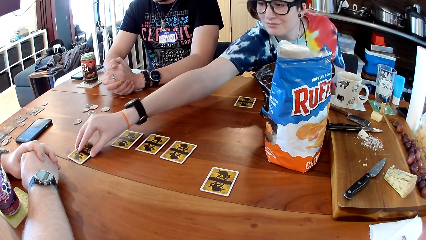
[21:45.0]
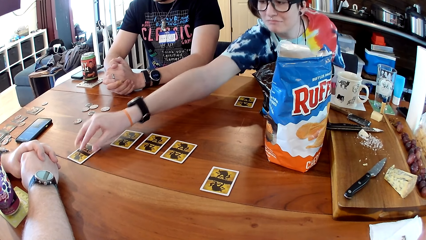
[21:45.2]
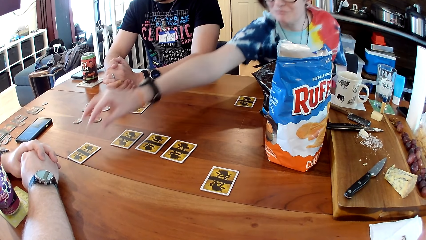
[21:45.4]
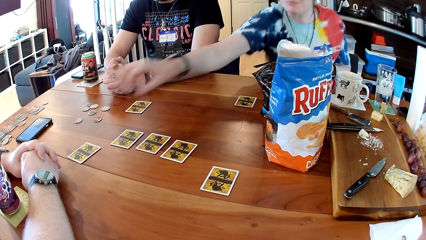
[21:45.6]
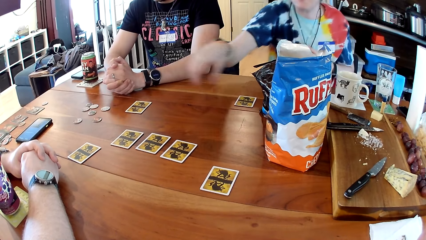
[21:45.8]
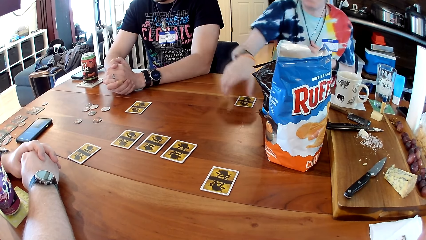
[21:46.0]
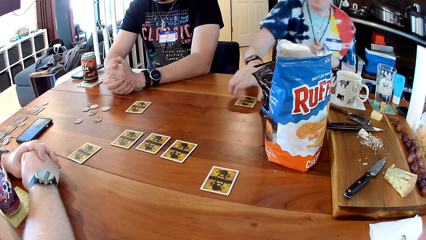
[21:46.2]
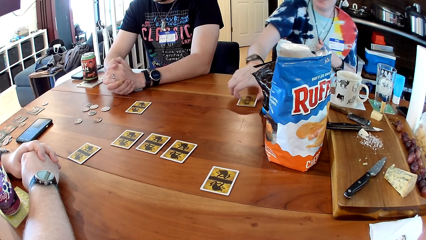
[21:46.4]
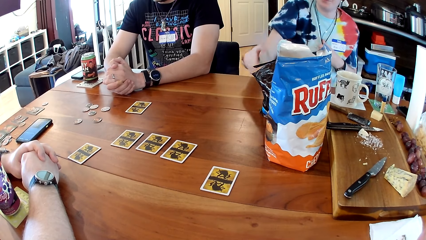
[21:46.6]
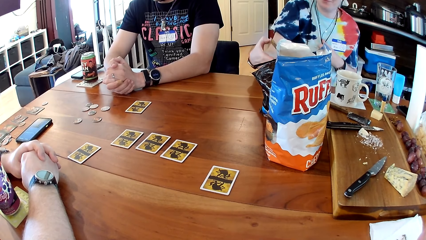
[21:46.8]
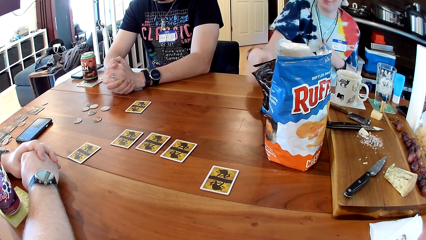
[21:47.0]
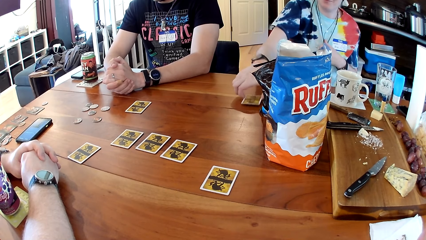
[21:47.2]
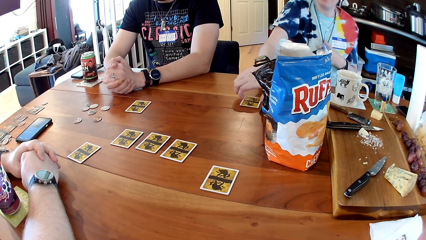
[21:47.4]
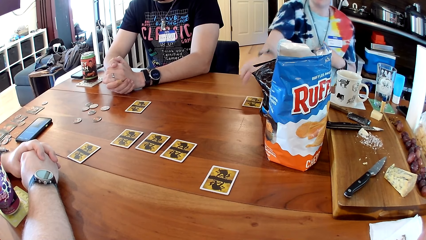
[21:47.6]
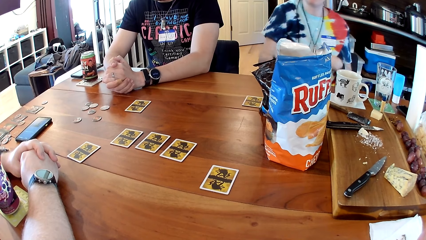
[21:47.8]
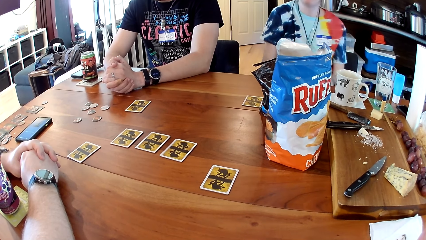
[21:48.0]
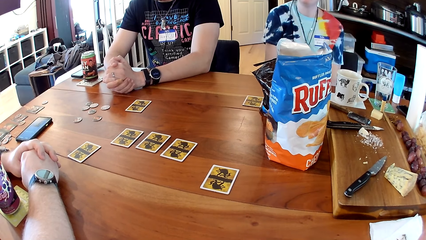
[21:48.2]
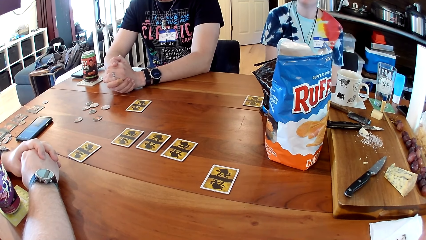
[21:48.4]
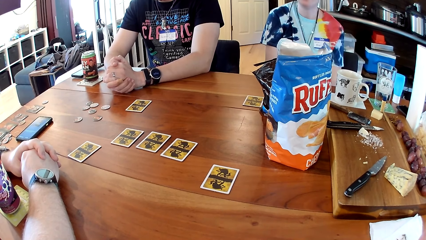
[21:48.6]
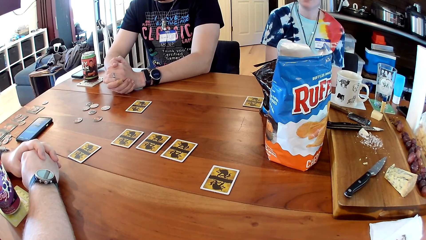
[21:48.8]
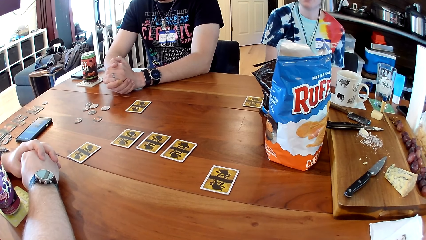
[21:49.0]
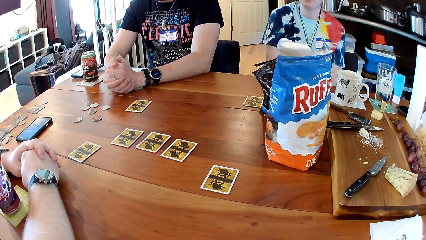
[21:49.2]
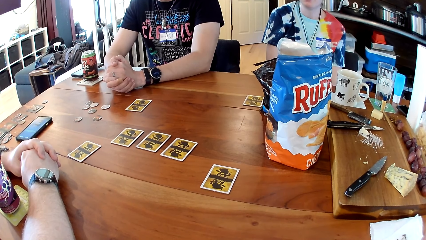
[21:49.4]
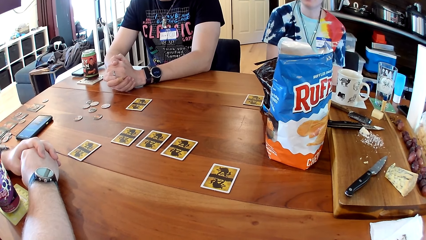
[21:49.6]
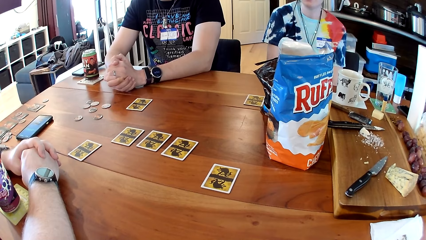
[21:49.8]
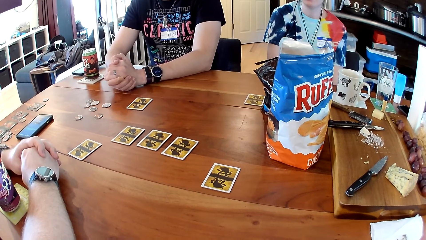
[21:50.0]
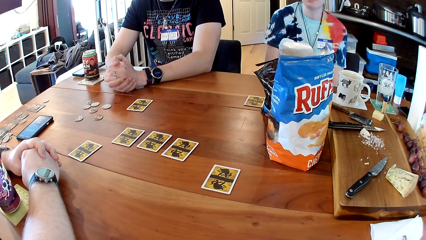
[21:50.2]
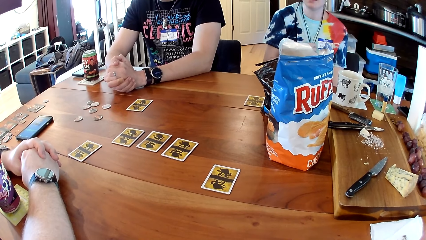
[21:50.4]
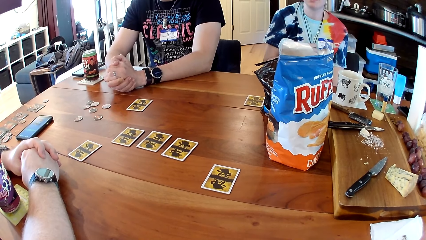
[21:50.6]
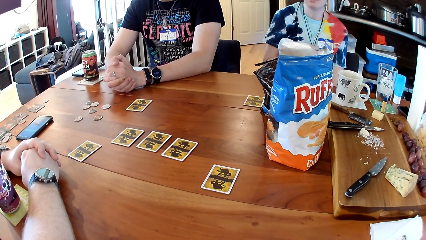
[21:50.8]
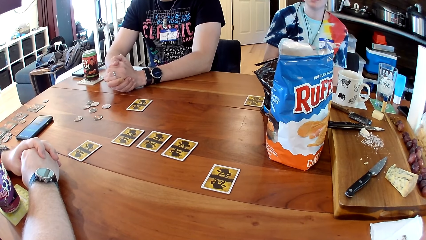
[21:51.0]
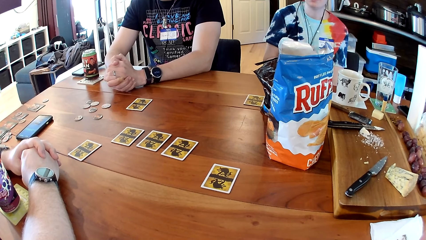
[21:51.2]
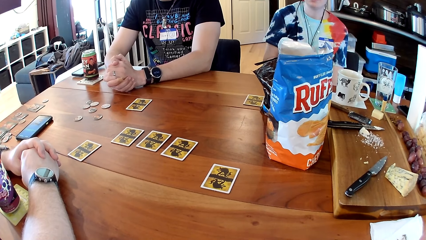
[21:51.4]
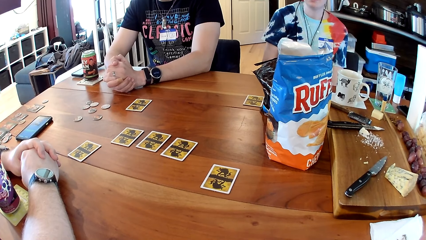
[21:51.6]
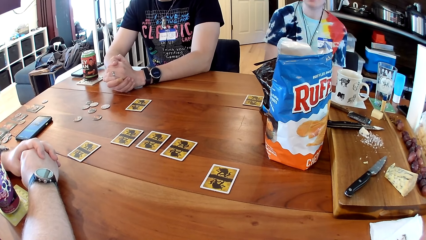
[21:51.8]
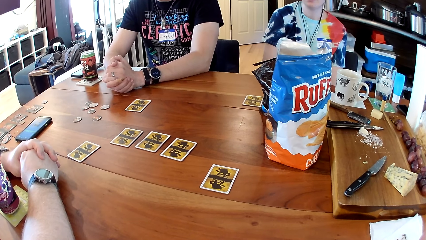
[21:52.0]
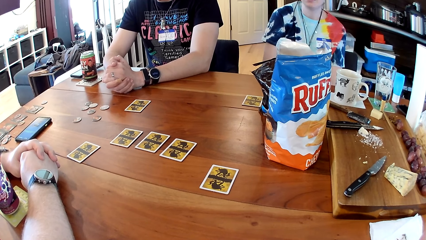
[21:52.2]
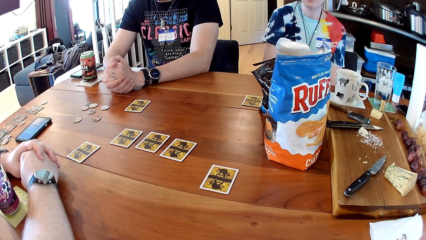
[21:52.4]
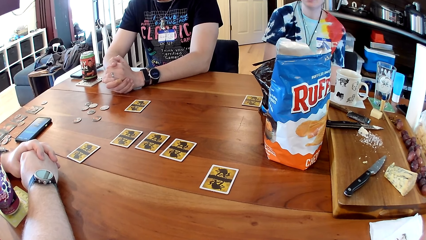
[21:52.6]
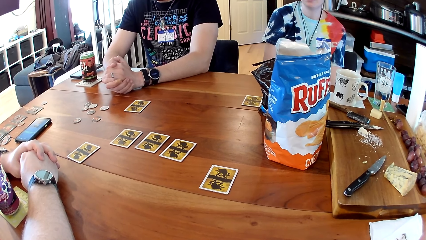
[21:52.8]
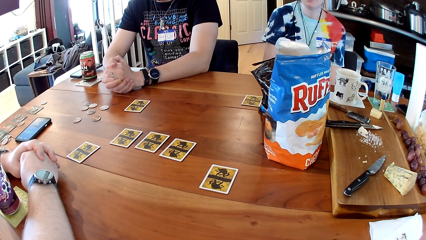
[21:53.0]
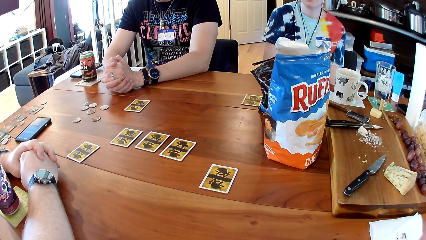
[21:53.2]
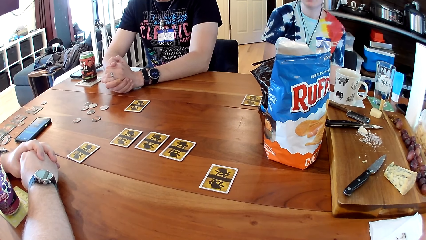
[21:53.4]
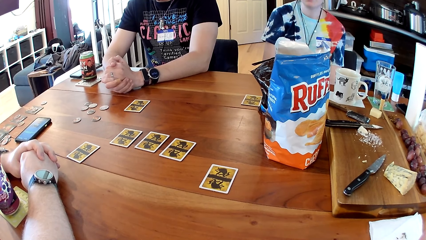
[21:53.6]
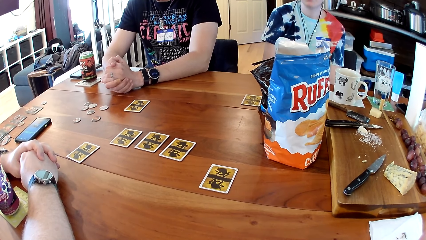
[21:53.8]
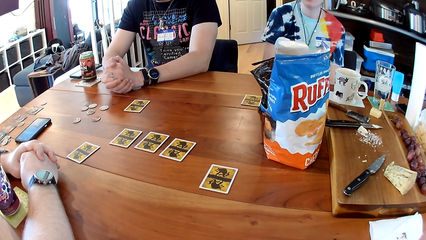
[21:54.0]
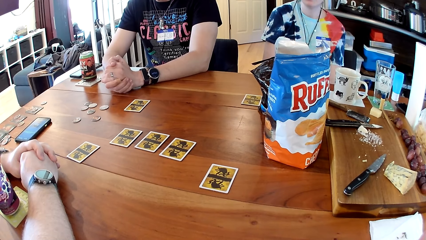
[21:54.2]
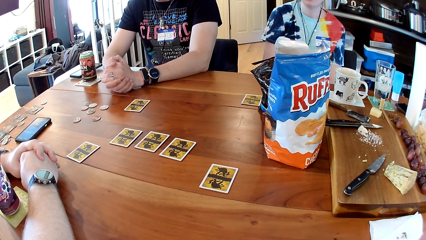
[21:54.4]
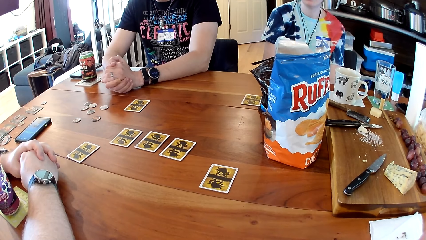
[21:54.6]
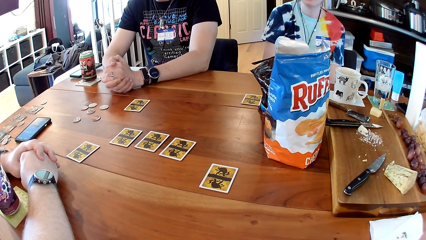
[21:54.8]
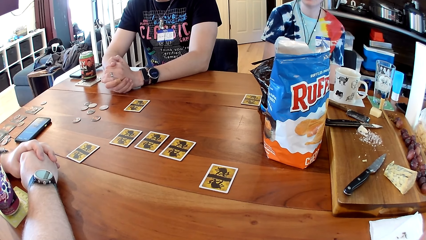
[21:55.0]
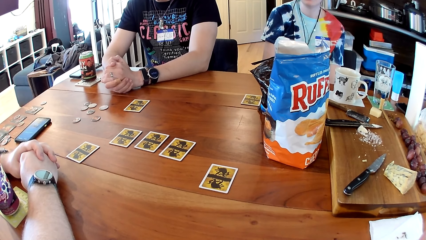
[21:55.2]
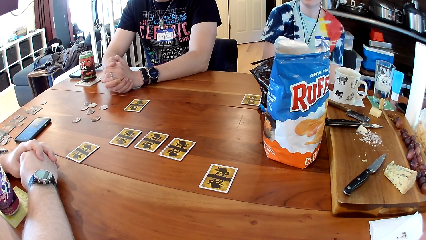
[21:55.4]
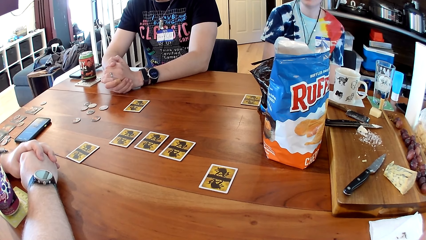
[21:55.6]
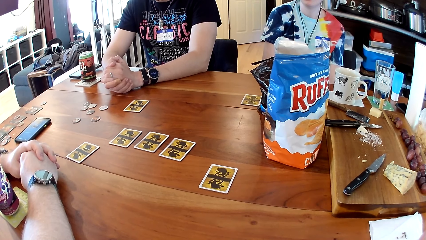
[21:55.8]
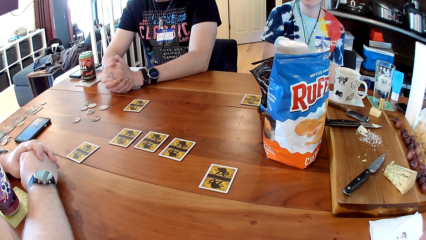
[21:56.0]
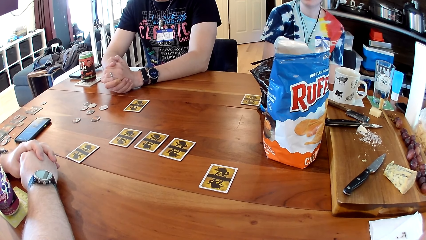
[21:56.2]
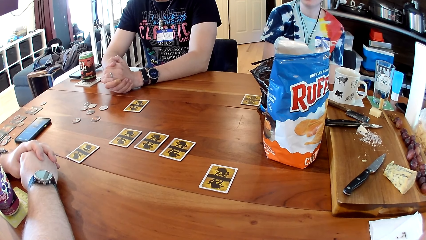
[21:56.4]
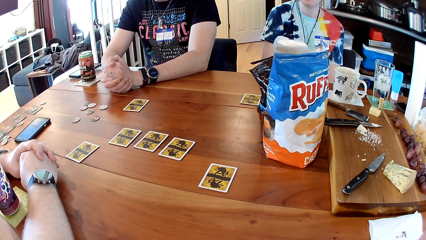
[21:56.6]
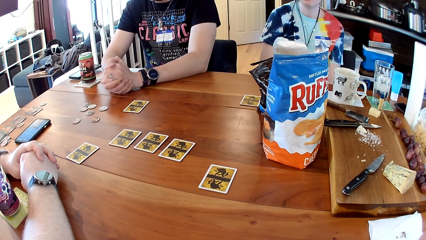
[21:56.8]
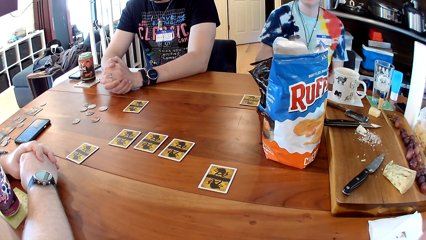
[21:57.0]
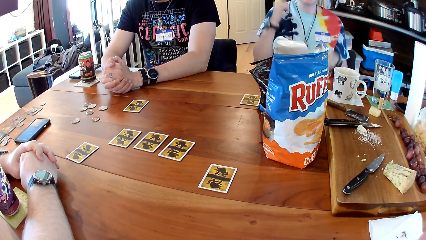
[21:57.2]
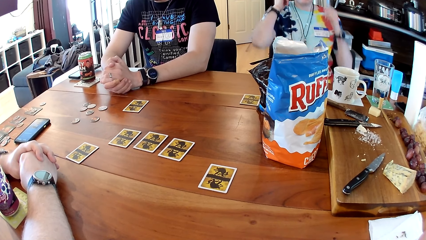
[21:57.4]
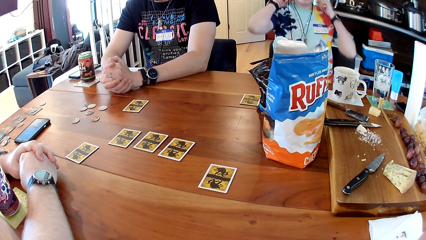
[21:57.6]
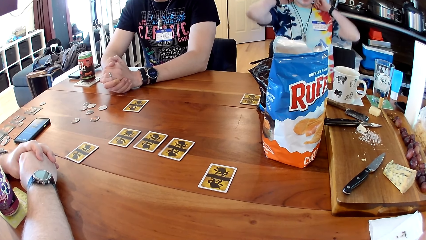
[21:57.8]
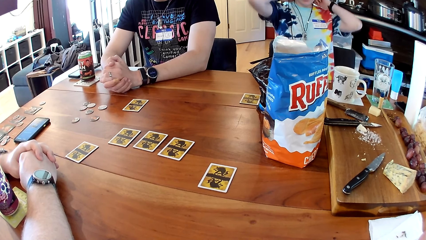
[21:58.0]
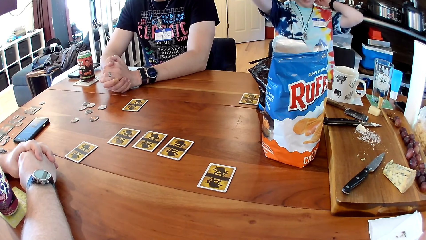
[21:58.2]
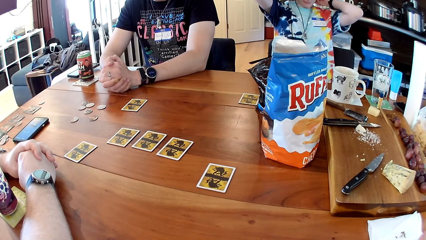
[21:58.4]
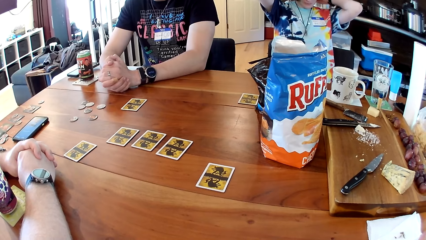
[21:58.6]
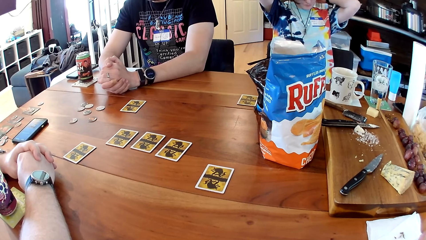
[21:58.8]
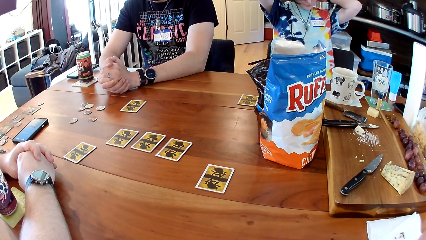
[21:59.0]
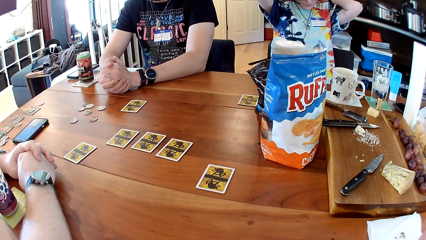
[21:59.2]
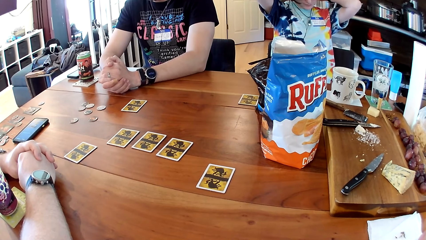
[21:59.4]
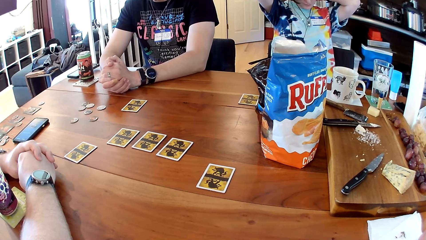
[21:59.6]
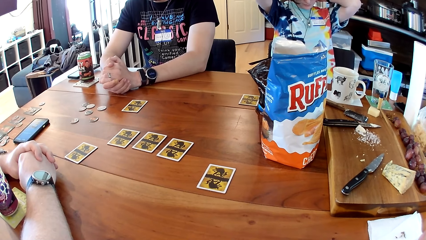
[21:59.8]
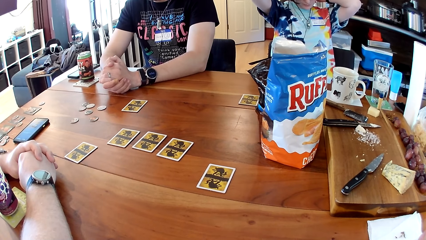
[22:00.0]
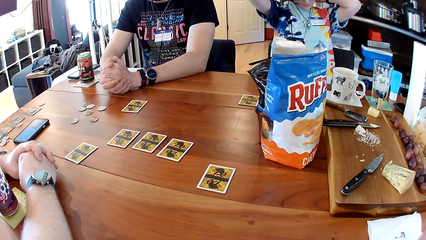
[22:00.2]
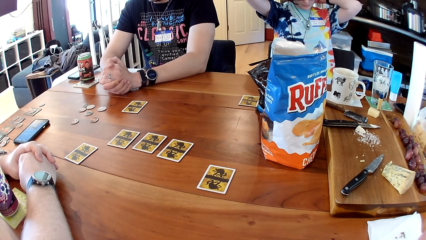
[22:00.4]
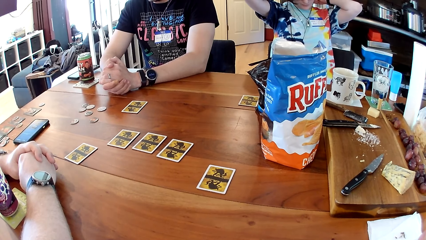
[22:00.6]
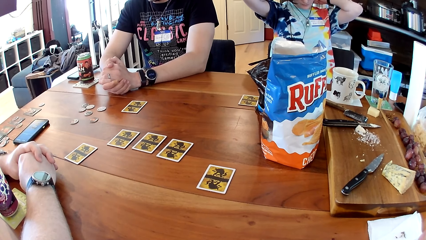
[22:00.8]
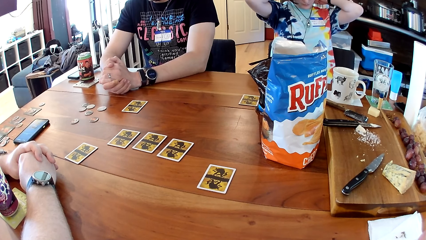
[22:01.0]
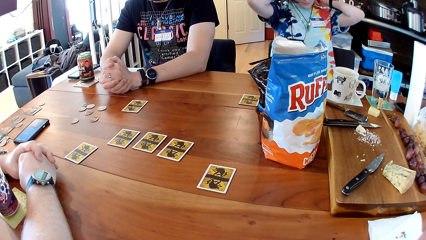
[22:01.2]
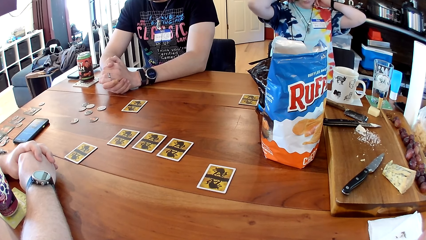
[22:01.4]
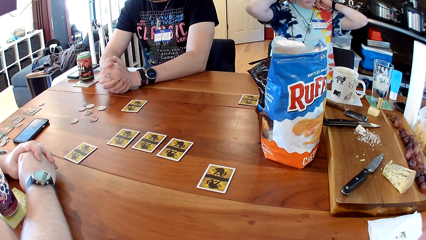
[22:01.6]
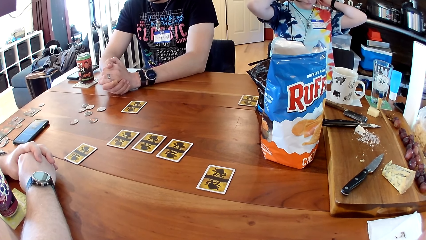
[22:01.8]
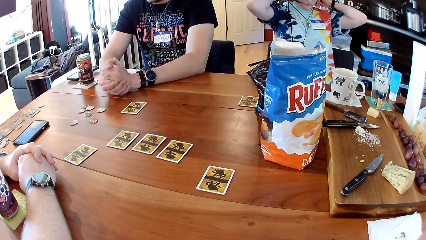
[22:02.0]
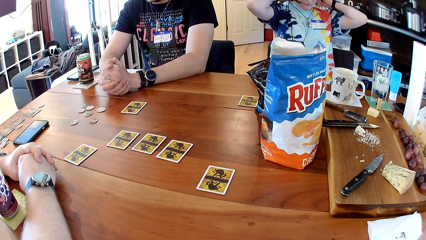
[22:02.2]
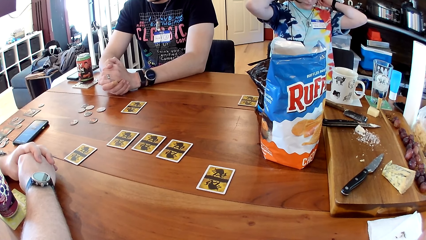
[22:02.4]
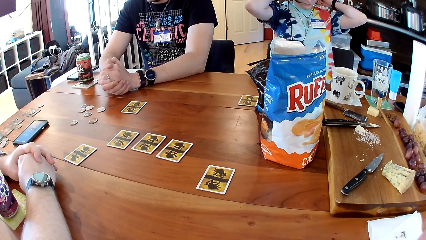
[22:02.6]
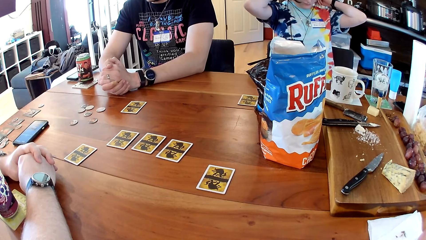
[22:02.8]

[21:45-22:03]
A woman picks the card and puts down the card. The woman picks the card and puts down the card. The woman lifts her hands.
